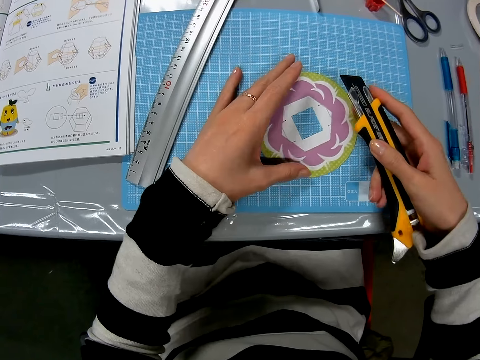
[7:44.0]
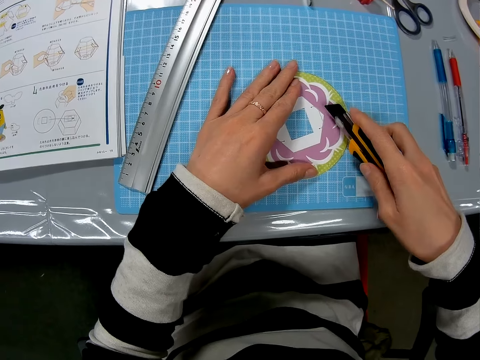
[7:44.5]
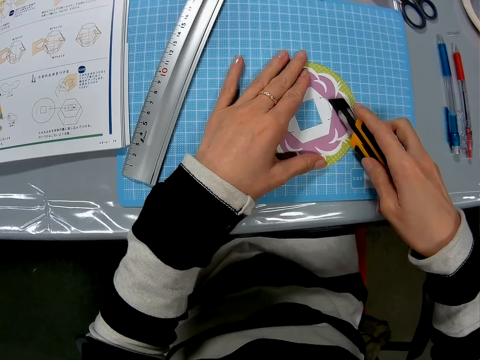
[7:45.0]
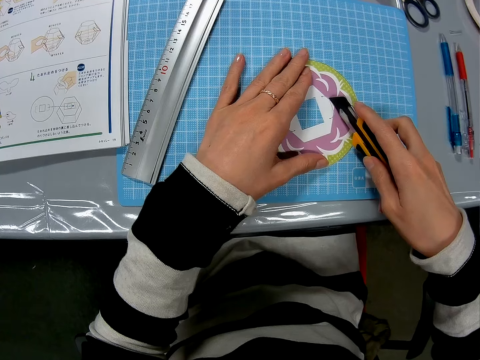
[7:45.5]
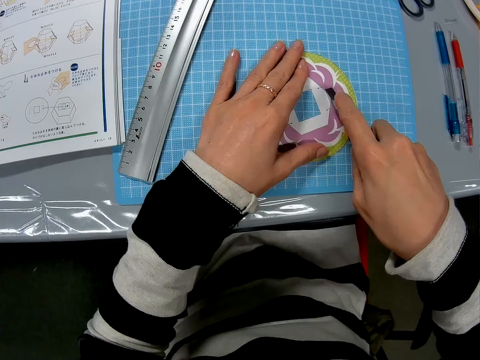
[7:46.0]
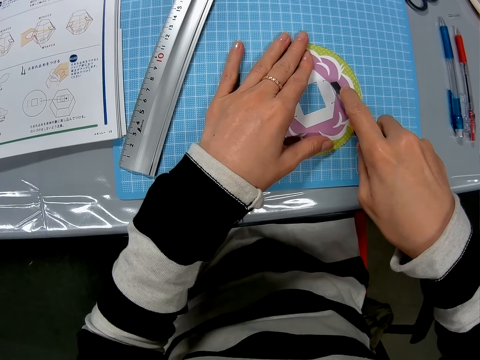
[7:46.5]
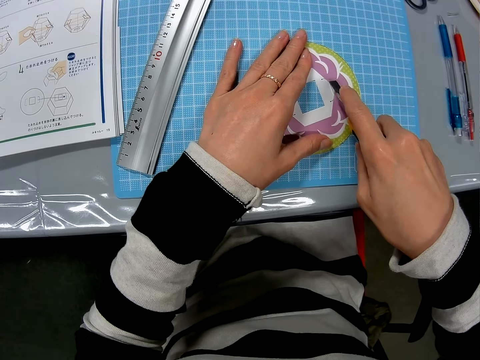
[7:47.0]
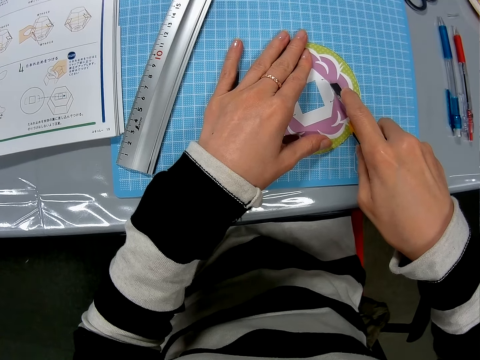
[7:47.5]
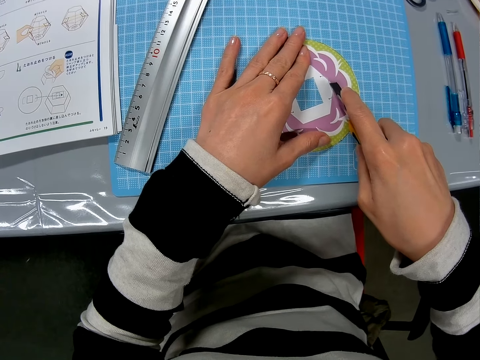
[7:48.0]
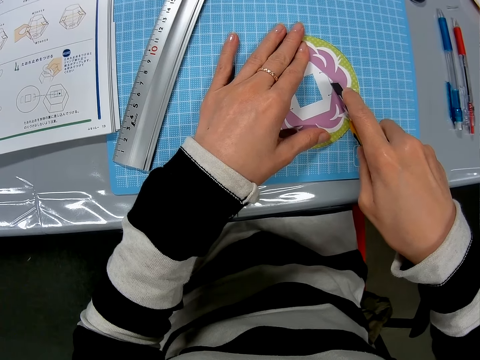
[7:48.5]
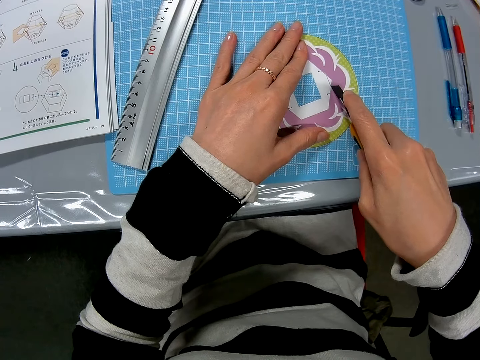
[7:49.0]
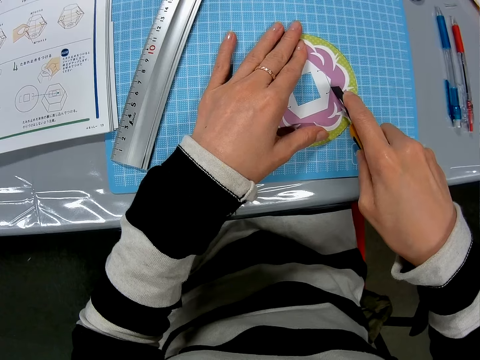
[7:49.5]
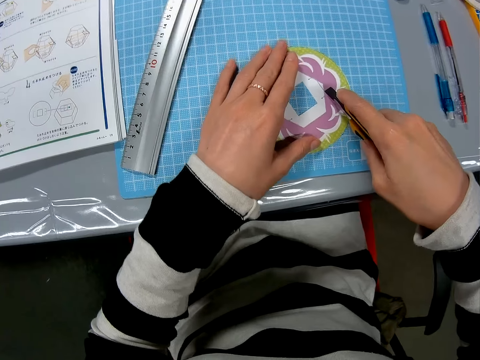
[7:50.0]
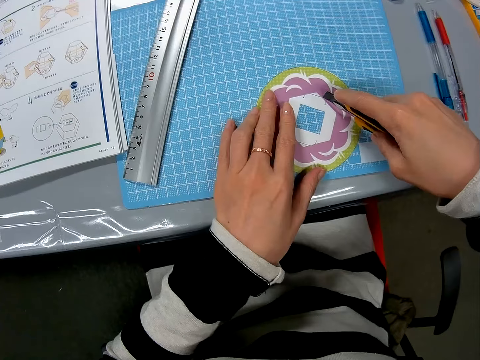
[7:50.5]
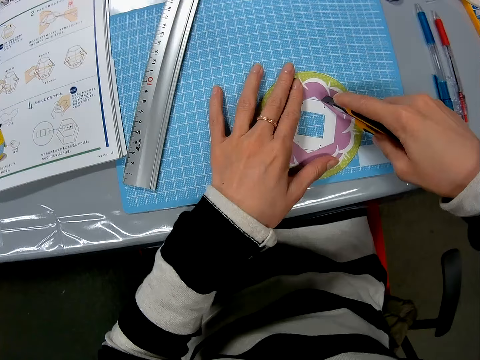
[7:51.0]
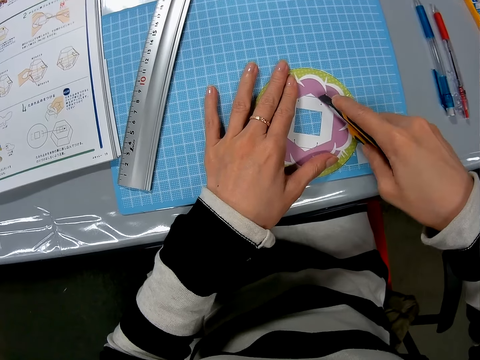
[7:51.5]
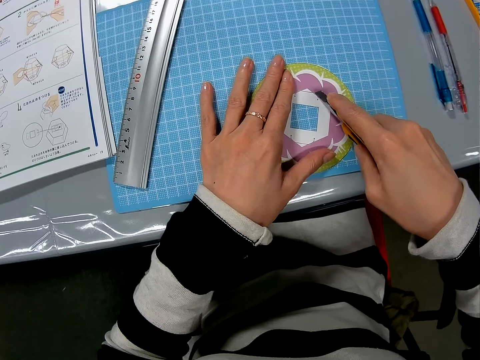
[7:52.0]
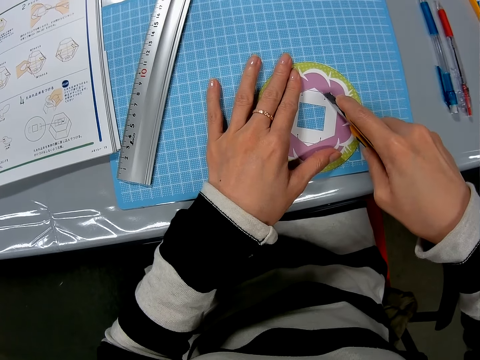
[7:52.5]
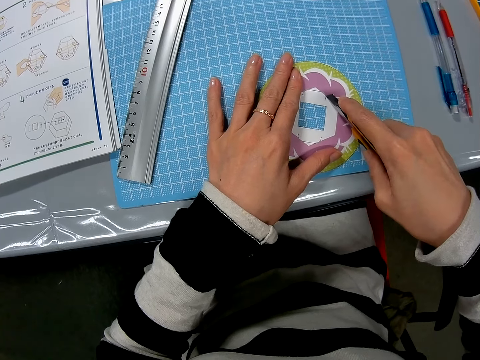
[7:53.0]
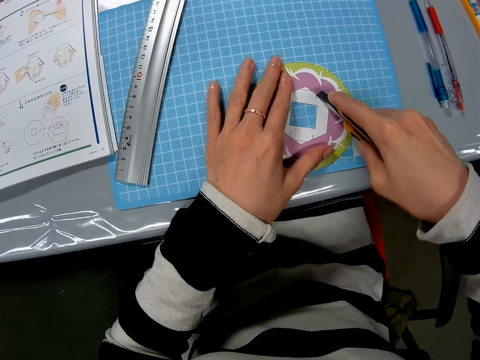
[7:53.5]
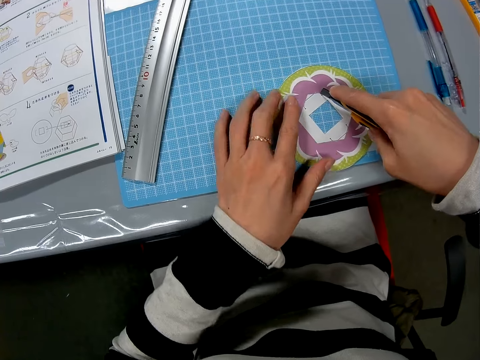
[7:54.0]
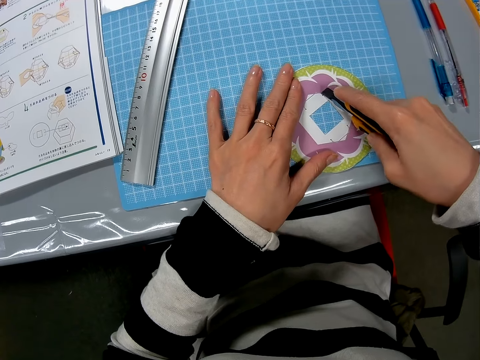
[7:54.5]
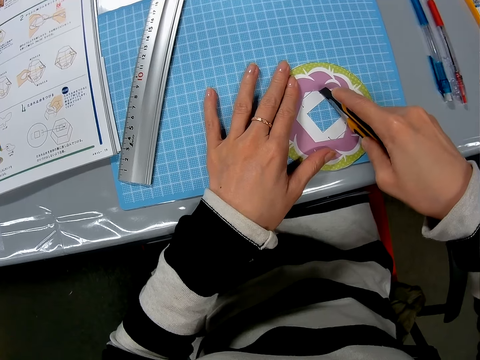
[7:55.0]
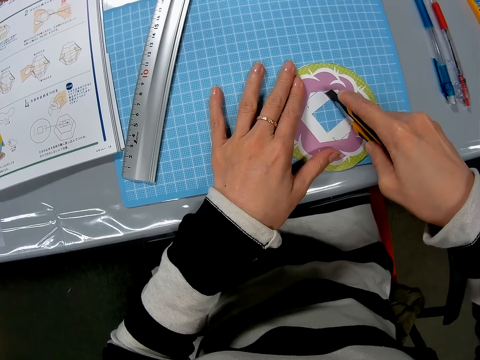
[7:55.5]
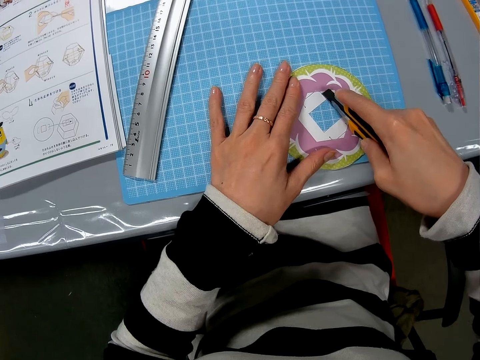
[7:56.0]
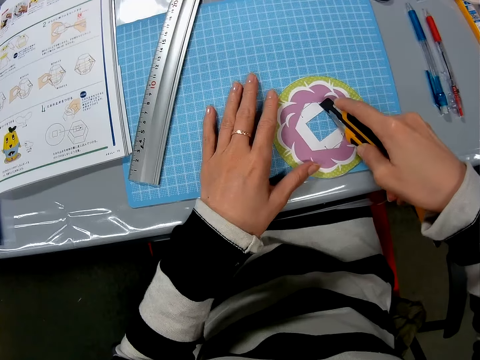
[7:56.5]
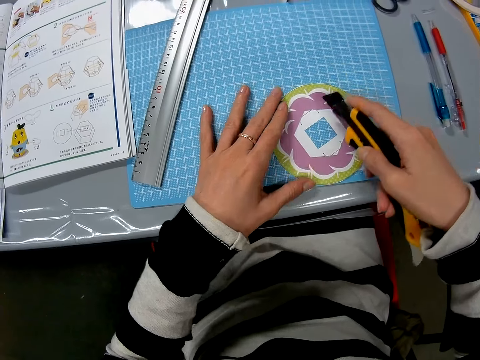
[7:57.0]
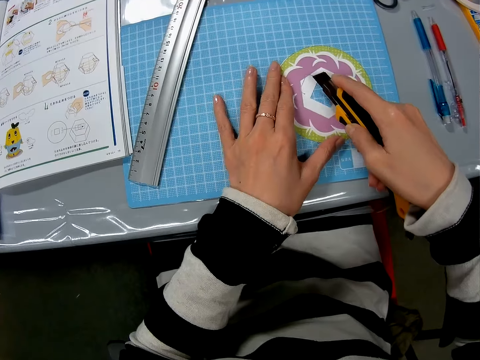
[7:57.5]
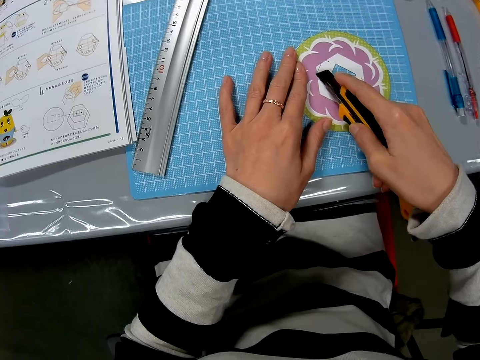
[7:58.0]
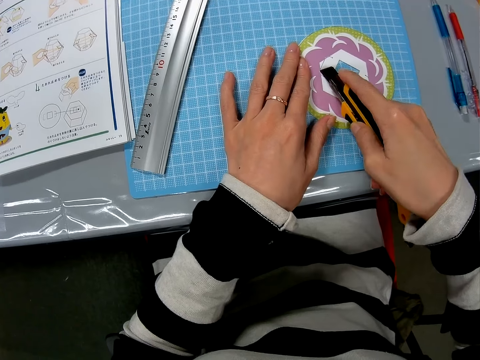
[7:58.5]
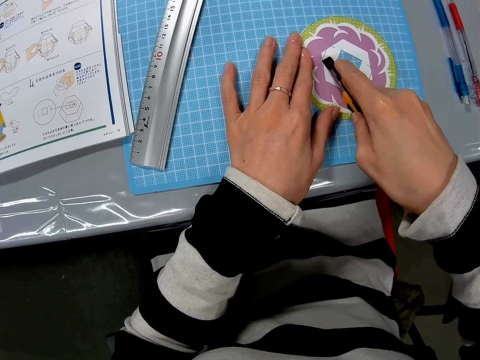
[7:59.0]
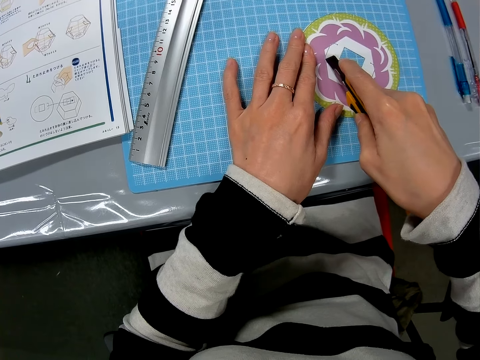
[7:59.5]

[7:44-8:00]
The camera wearer cuts the art piece with a craft knife. They turn the art piece on the table. They cut the art piece with the craft knife. They turn the art piece on the table. They cut the art piece with the craft knife.

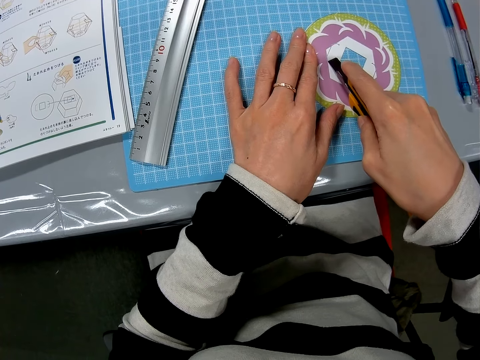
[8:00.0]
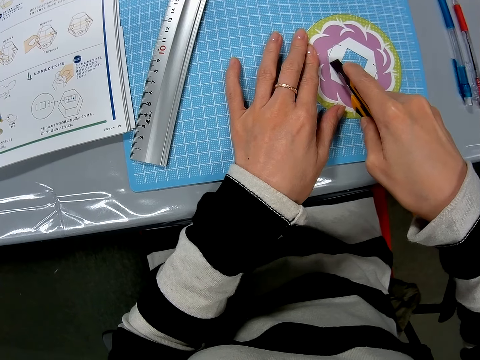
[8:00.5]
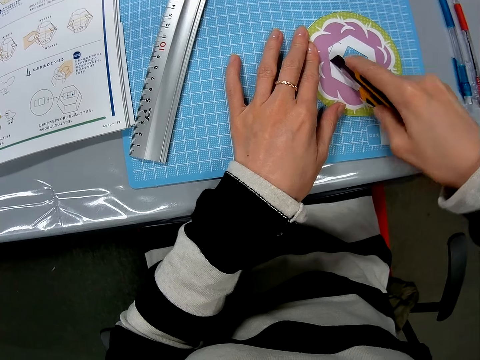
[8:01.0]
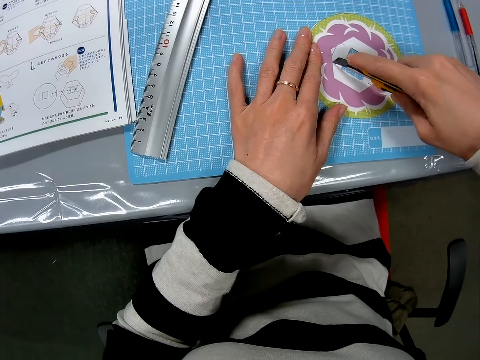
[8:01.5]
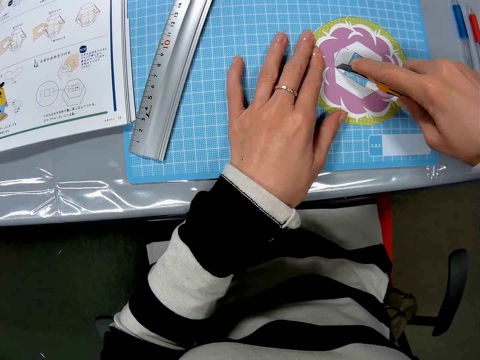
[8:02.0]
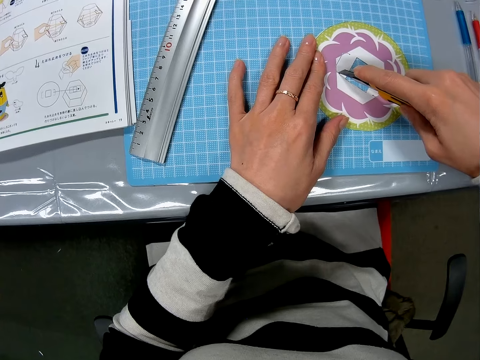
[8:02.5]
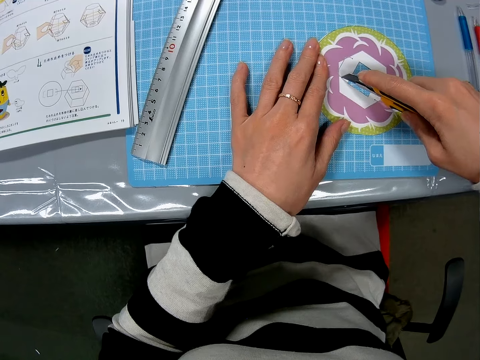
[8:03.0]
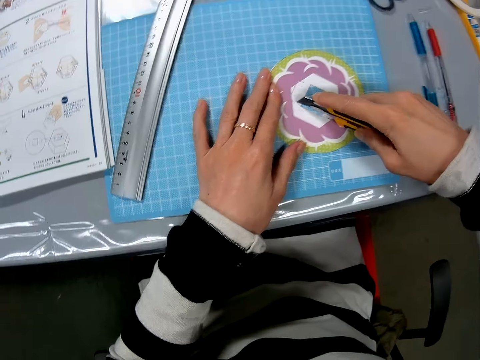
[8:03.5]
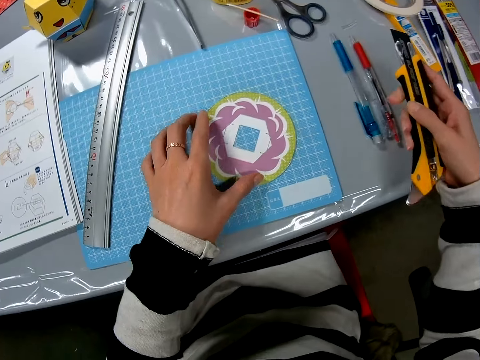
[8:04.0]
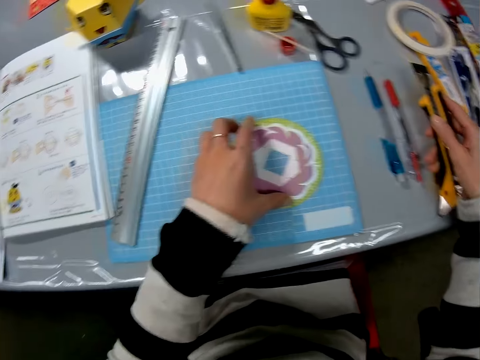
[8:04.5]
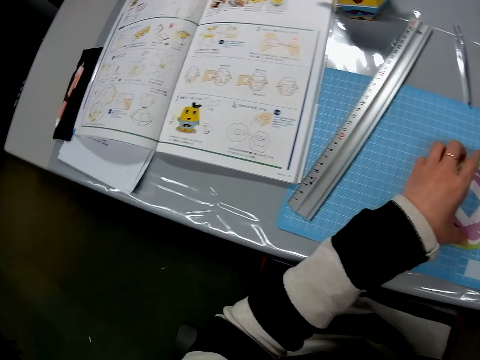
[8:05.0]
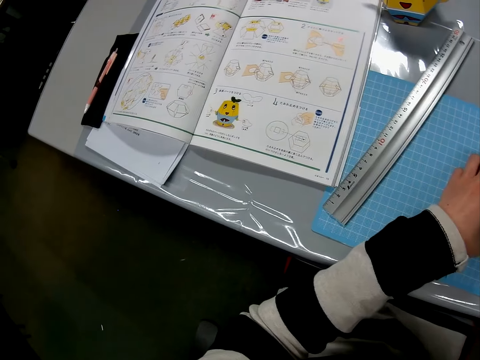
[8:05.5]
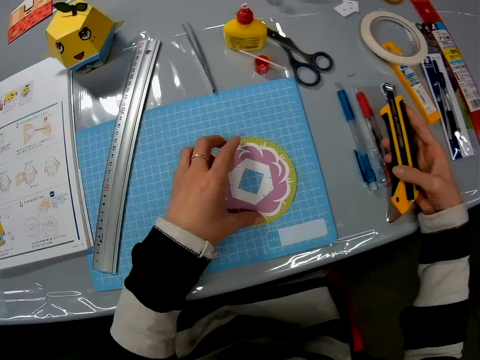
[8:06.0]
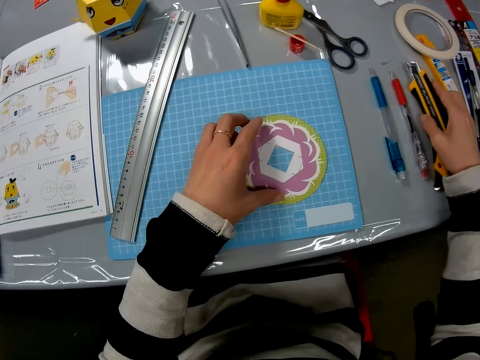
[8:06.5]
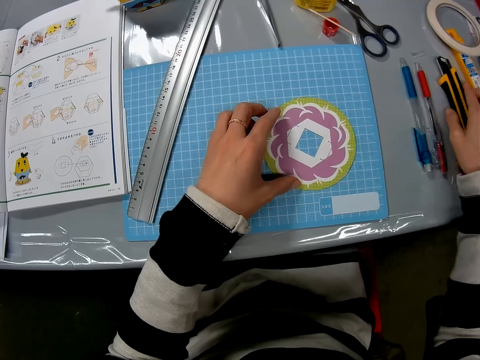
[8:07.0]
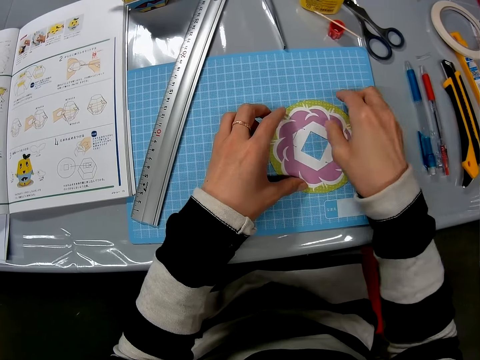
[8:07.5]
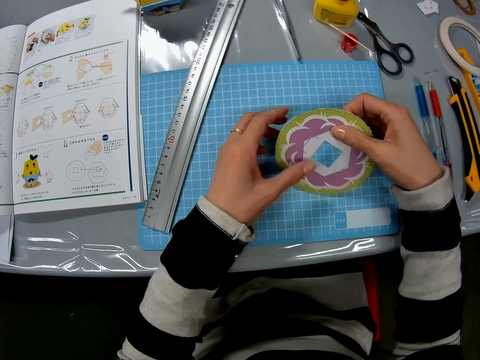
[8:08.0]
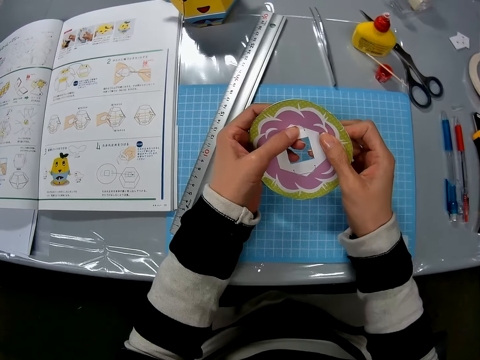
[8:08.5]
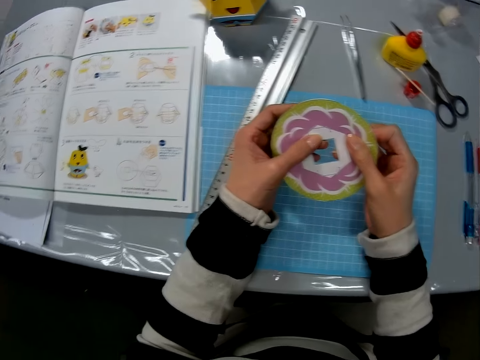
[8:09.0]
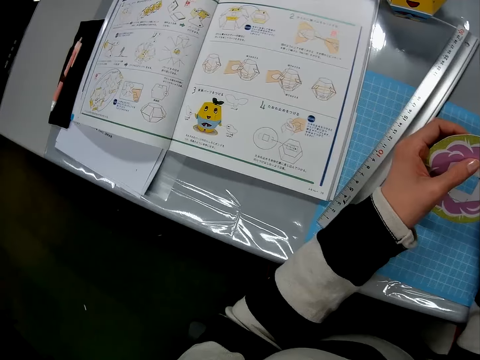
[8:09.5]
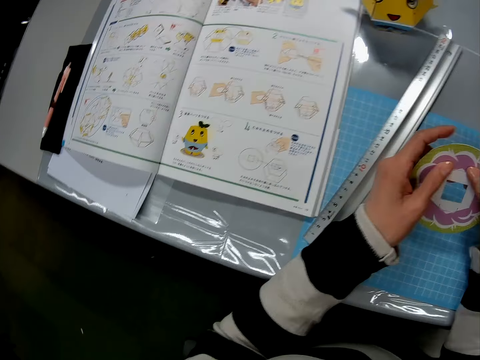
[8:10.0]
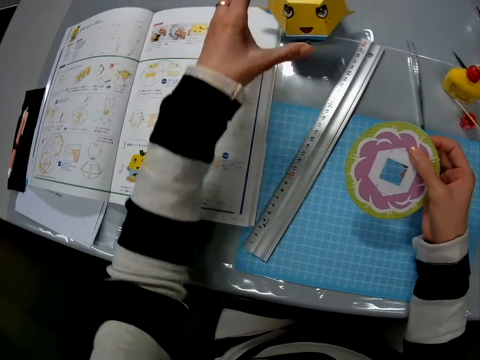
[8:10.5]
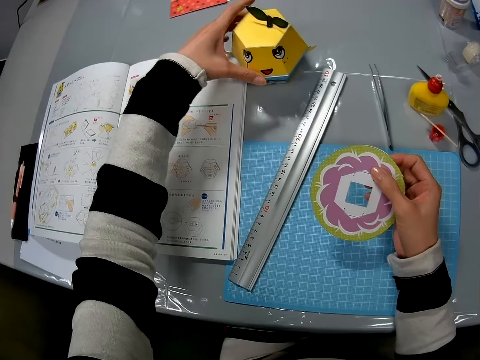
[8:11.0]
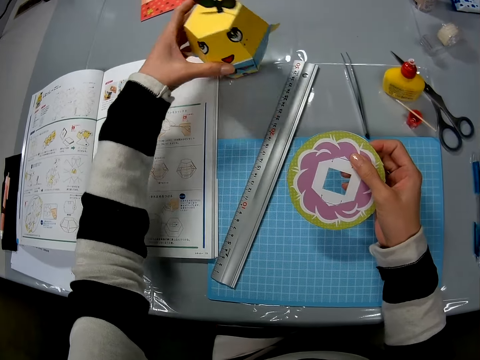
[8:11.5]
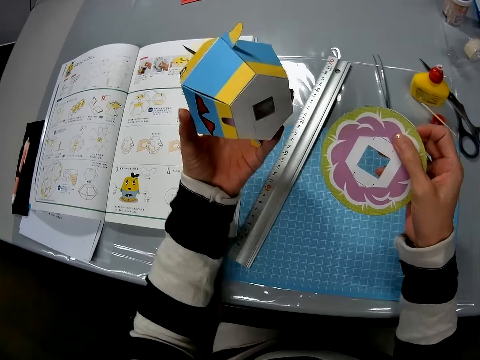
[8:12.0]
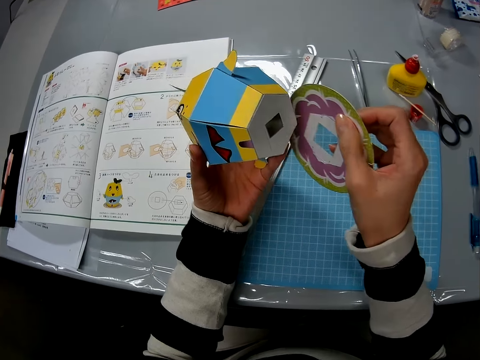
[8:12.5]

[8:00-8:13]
The camera wearer puts the craft knife on the table. They pick up the art piece. They pick up the artwork or yellow art carton.
